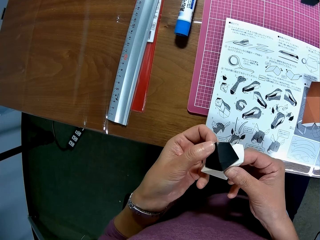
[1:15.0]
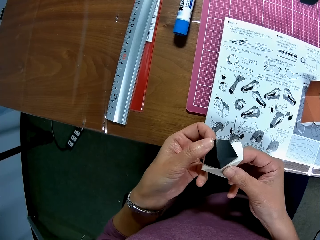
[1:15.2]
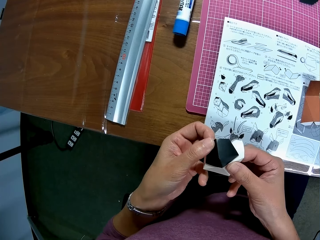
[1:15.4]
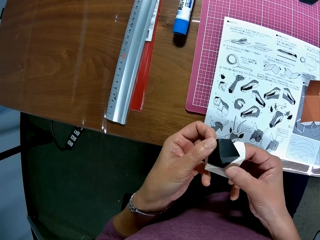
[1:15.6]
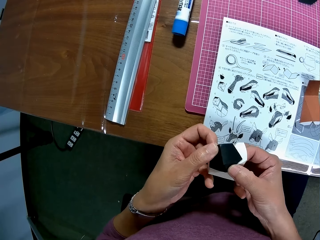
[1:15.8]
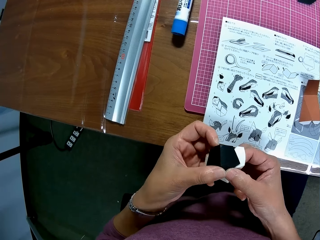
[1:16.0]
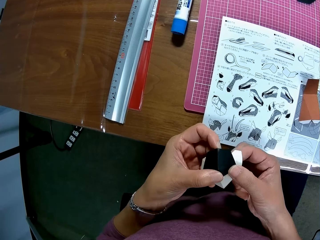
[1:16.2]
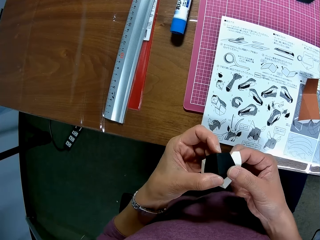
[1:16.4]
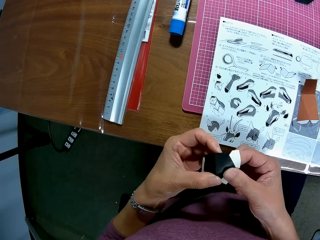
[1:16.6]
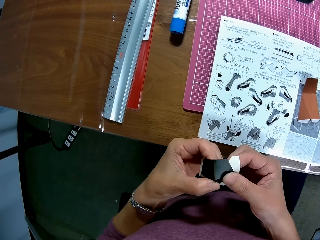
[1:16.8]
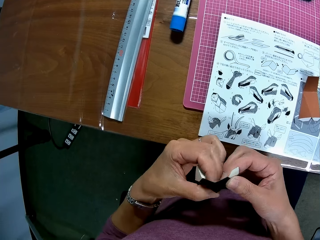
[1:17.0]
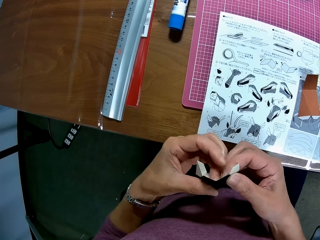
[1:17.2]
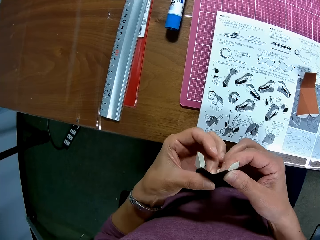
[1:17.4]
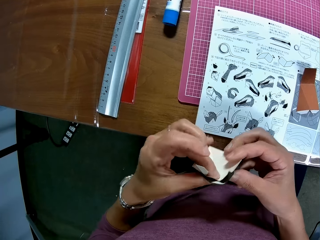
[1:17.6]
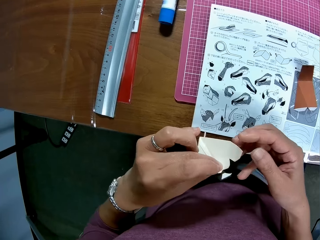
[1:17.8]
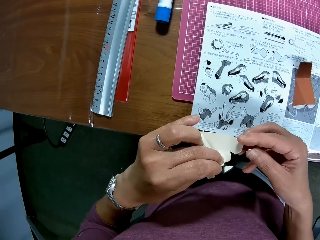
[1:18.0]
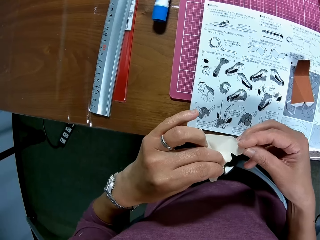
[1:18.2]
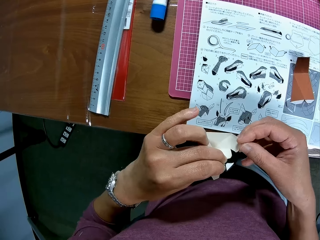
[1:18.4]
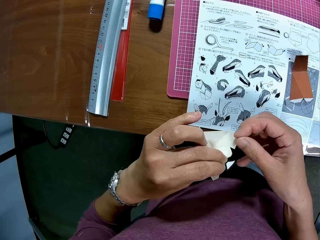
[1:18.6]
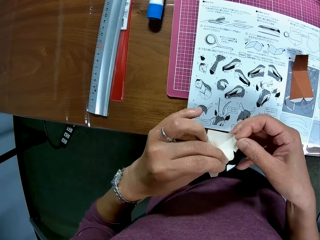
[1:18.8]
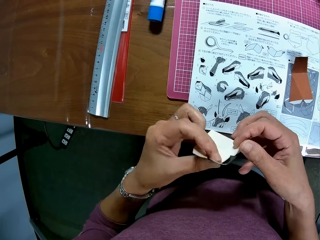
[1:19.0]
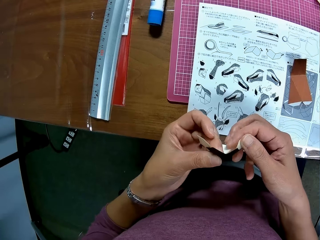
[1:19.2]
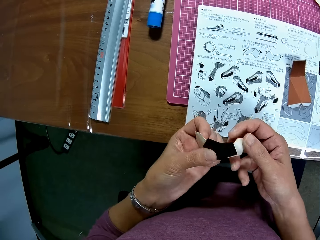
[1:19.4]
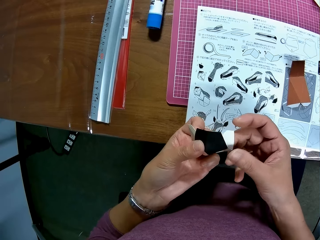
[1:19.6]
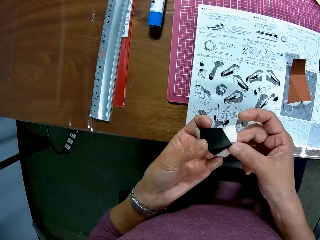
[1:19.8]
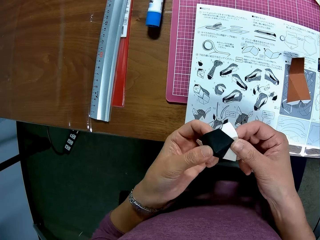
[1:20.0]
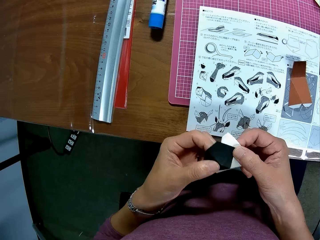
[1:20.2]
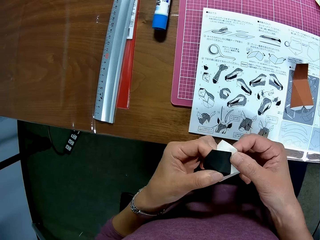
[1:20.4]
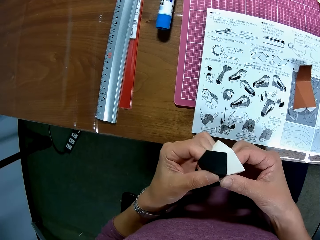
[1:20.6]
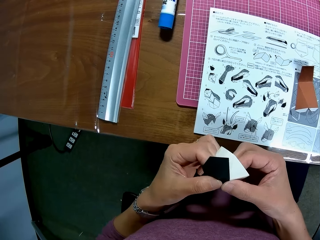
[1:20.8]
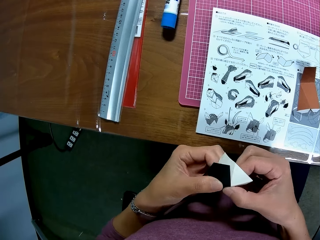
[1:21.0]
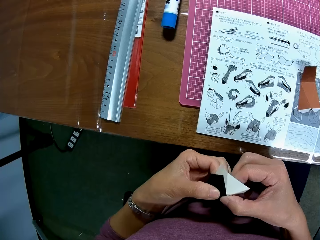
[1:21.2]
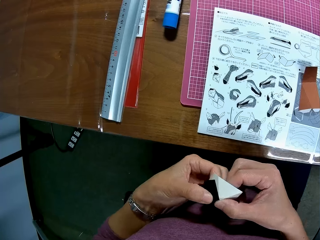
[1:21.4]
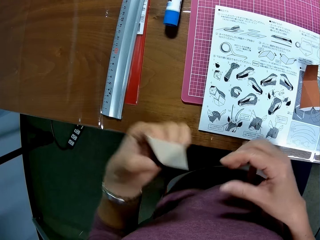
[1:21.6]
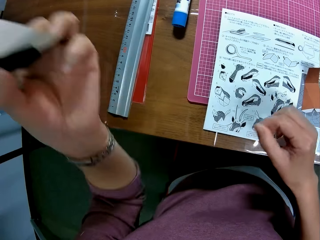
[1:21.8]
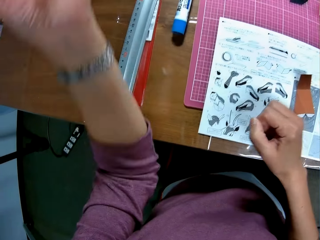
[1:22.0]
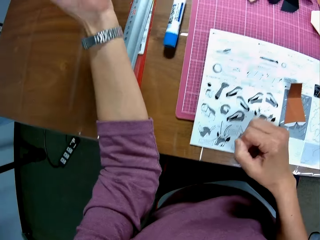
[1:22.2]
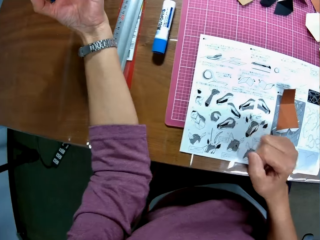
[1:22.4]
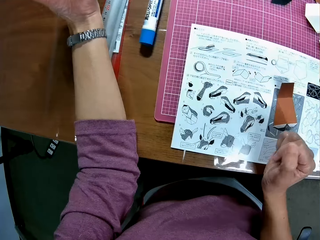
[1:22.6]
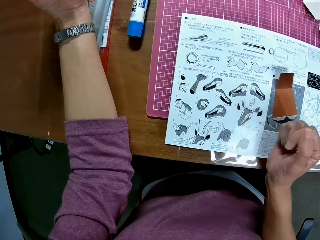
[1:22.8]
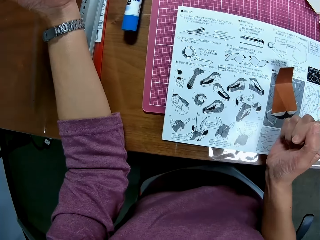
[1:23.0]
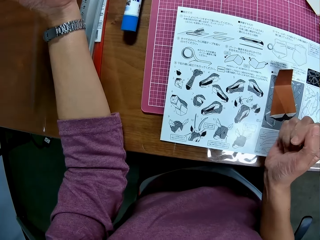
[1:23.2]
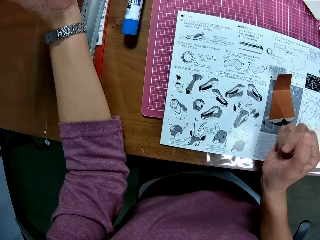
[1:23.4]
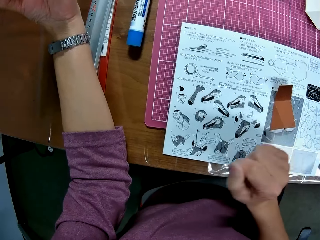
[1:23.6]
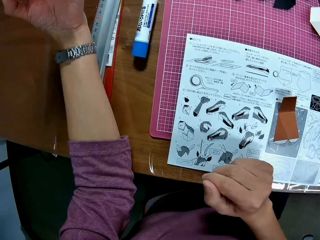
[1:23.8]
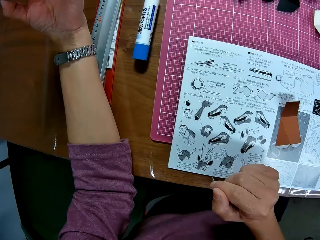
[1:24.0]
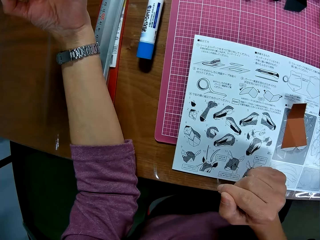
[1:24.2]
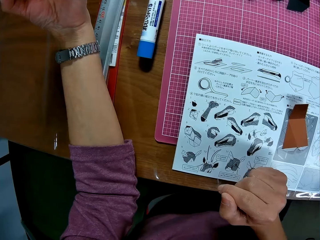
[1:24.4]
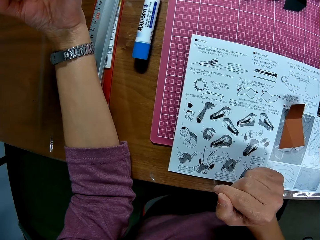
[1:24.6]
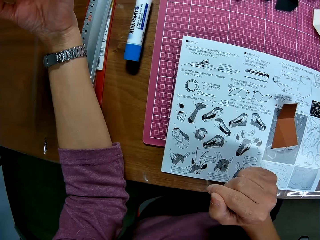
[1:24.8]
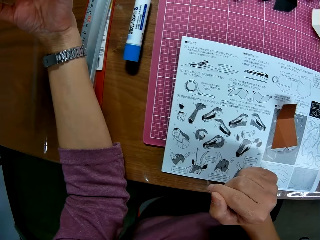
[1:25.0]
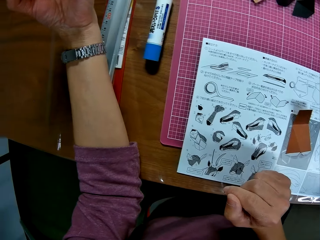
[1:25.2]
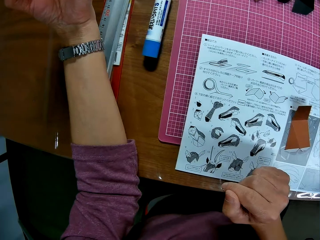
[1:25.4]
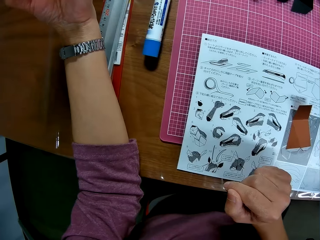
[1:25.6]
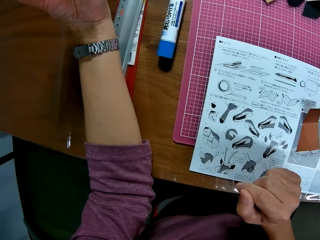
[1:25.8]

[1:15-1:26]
The camera wearer puts his hand on the table. He looks at the hand.

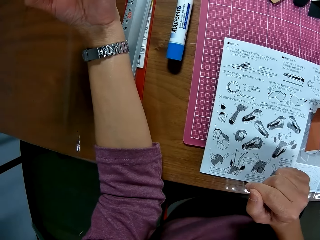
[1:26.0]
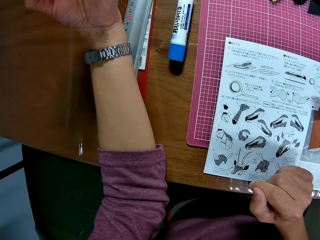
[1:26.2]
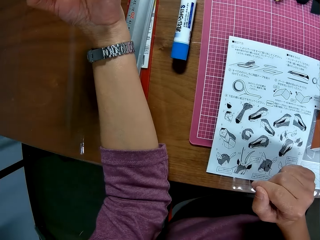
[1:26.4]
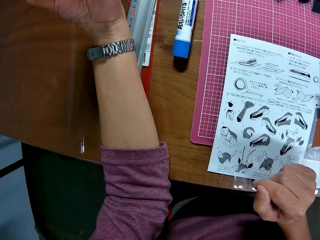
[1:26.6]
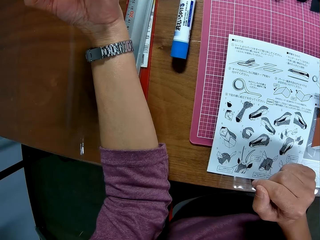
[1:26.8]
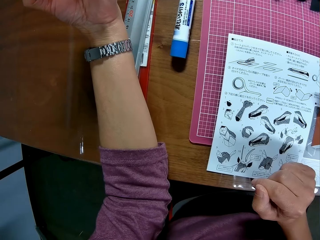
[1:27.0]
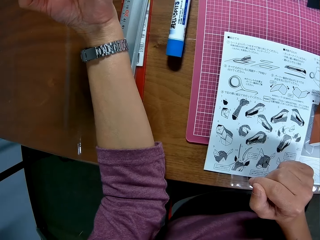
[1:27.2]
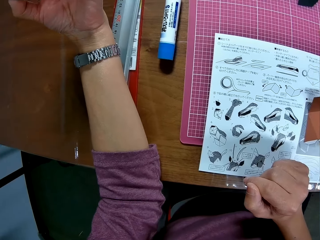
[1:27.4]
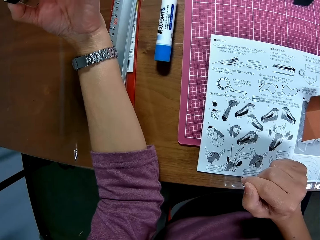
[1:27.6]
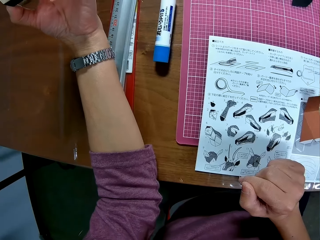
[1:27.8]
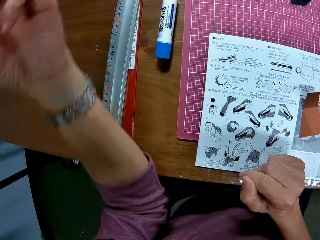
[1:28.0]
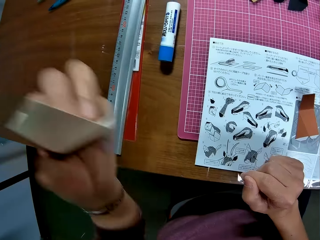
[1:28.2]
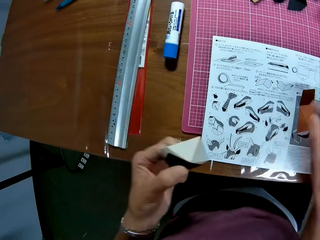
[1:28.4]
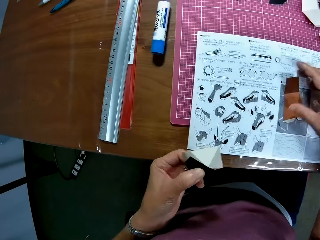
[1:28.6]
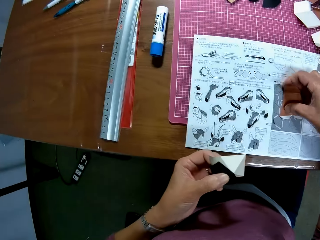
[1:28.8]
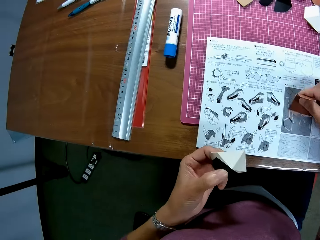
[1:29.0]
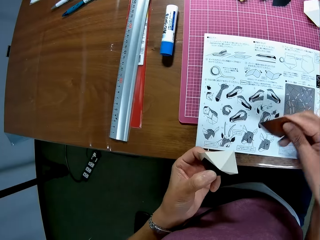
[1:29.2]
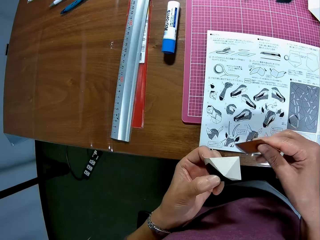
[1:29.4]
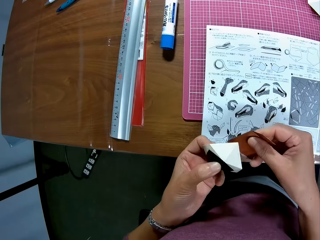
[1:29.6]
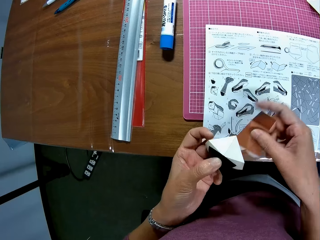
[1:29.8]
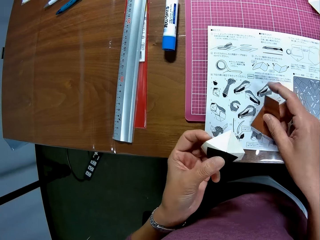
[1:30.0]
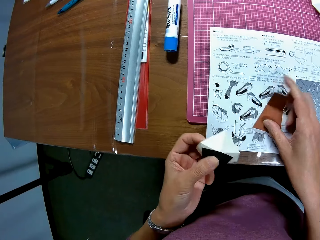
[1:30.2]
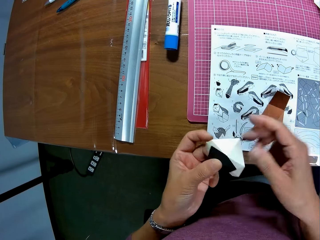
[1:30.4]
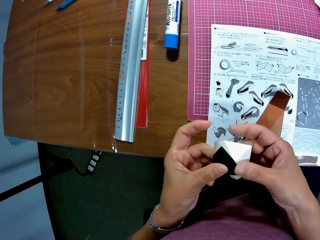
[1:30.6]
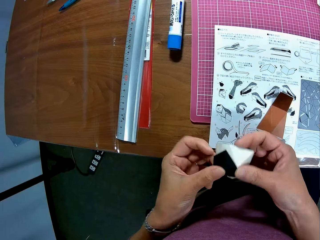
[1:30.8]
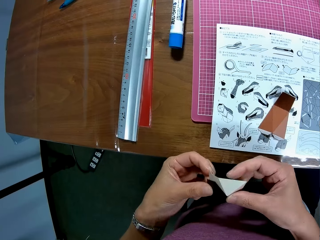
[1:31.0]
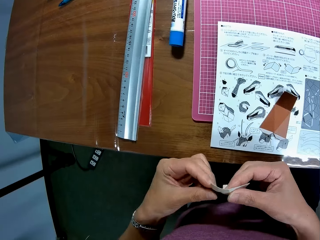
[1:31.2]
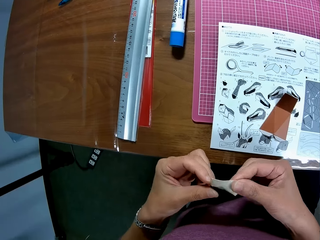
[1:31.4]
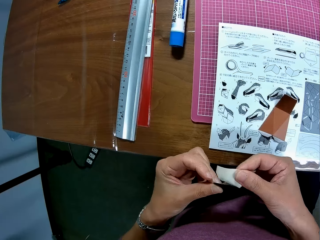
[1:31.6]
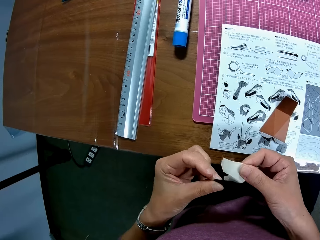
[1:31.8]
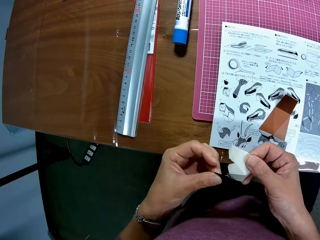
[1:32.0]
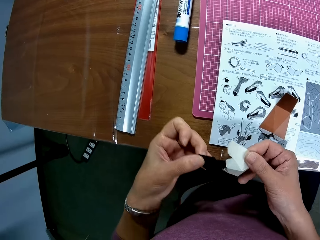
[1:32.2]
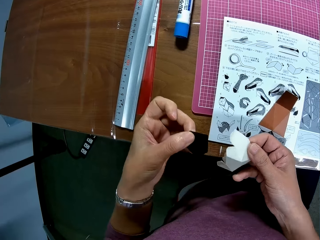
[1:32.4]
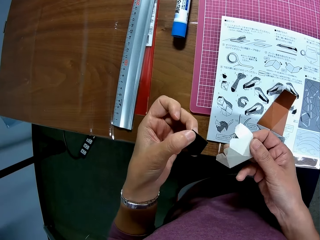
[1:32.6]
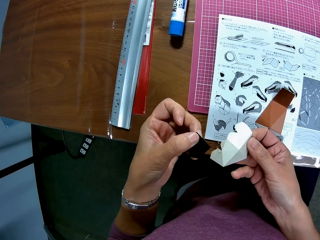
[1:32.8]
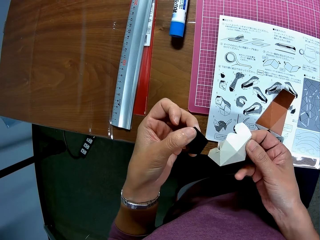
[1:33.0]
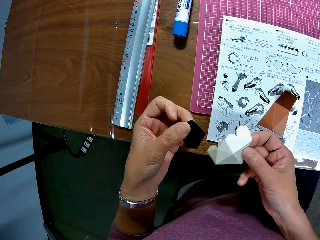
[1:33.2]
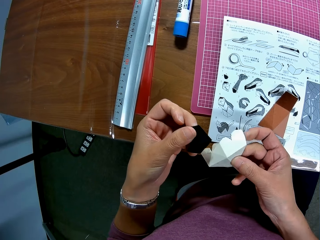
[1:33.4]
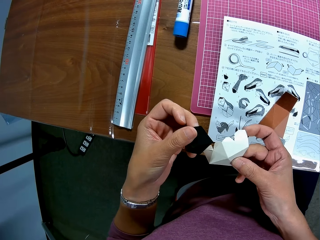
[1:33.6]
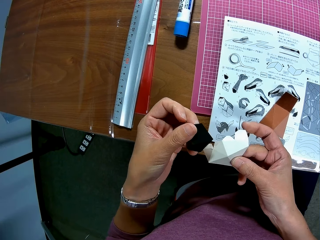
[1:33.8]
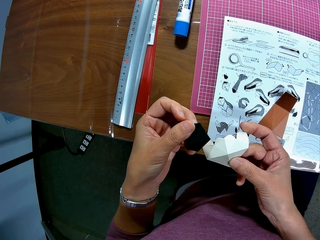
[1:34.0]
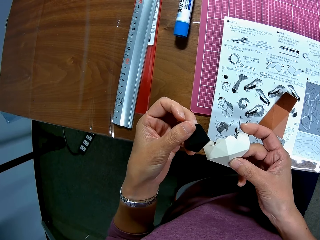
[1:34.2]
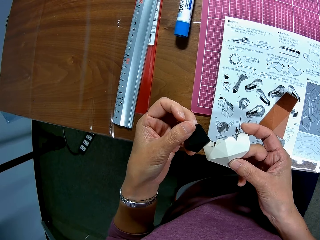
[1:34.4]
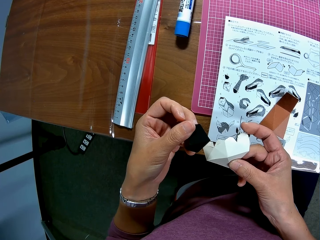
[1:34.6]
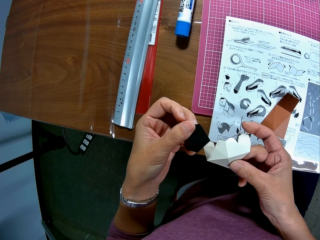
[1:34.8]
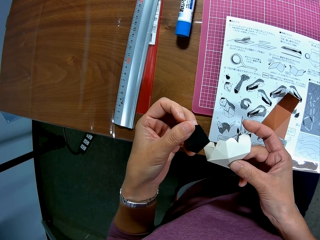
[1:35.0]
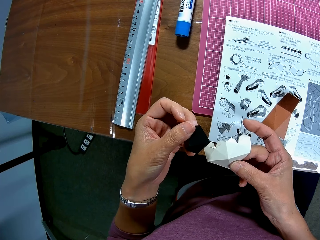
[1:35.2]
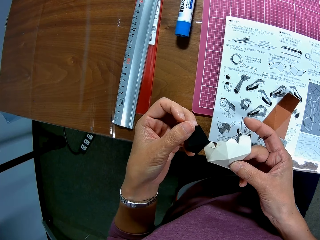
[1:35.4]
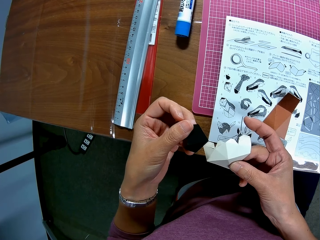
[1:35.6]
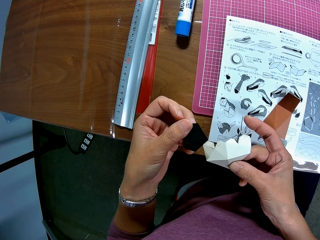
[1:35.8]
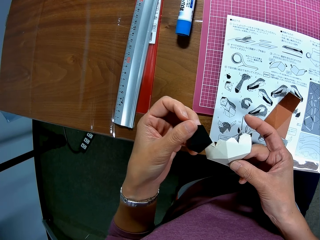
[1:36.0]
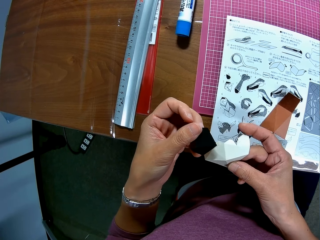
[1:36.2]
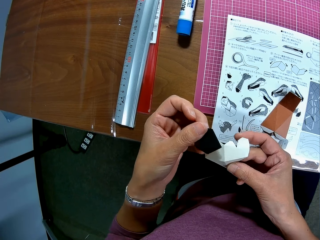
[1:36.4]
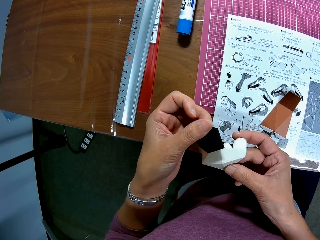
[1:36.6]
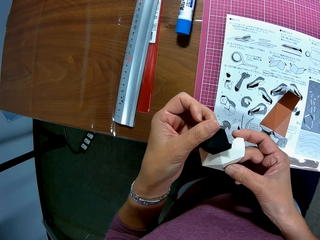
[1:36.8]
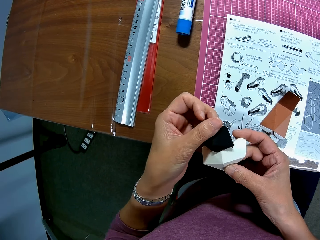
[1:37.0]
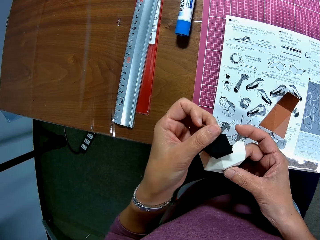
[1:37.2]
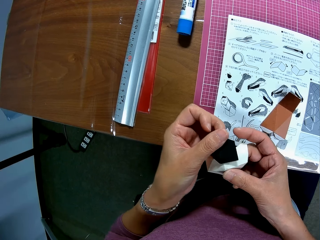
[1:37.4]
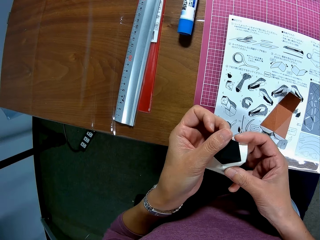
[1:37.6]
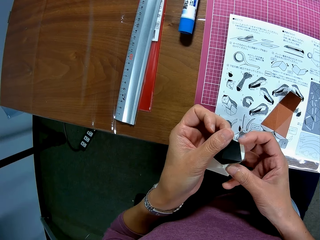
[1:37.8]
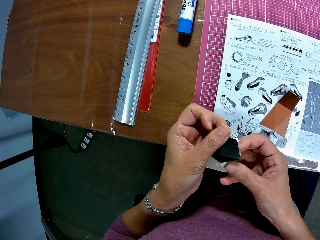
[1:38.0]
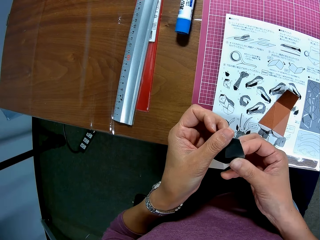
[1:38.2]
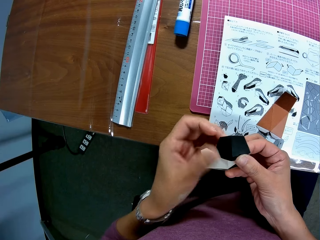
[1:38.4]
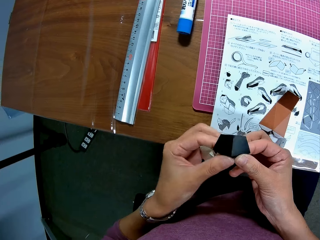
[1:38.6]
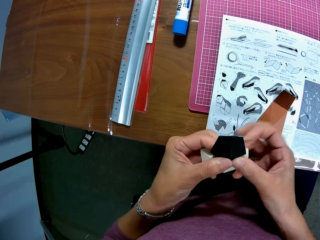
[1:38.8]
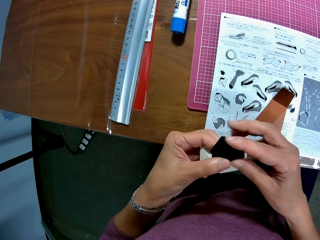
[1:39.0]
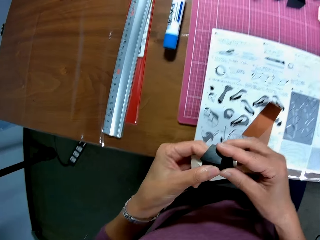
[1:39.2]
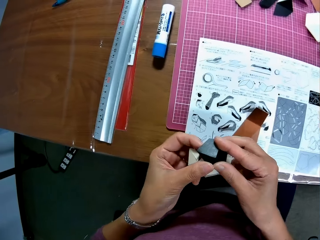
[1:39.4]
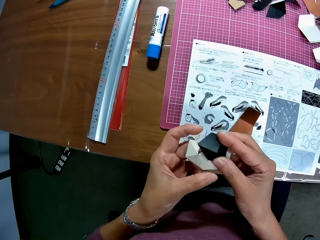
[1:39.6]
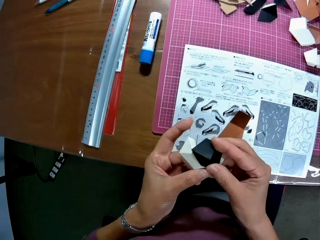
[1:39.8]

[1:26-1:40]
The camera wearer picks up the paper craft on the table. He drops the paper craft on the table. He adjusts the paper craft in his hand. He holds the folding in hand. He separates the folding into parts. He looks at the papers in hand. He joins the papers together.
